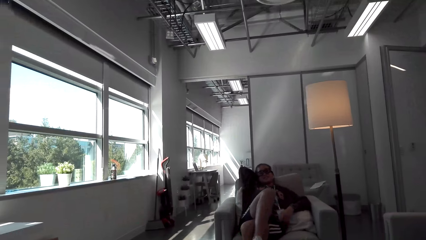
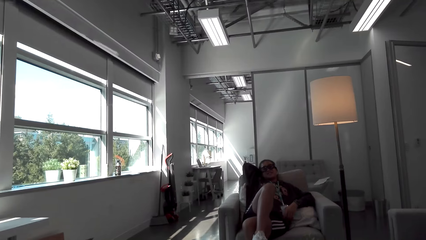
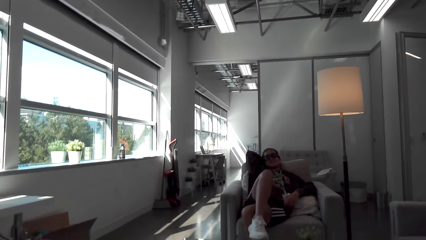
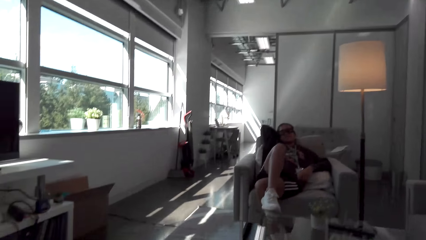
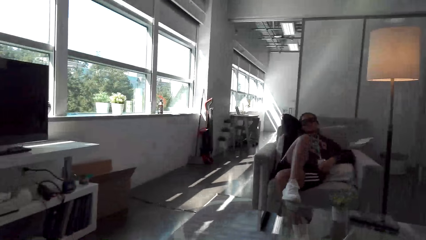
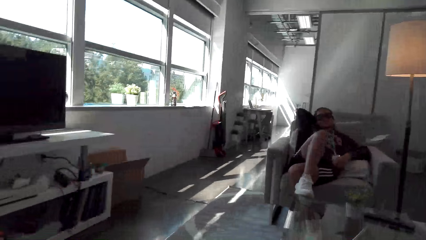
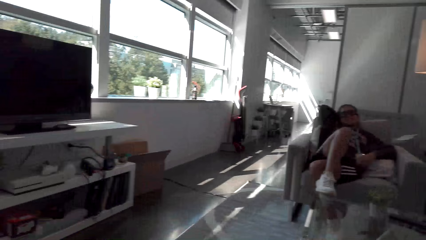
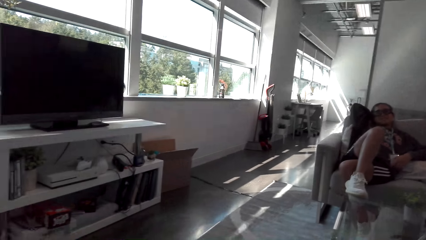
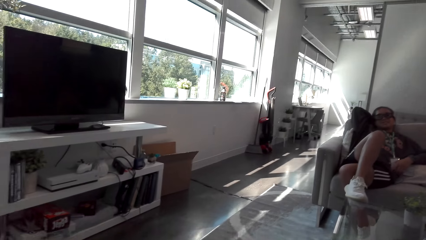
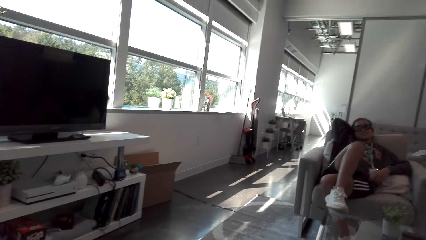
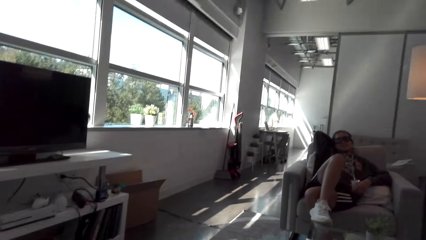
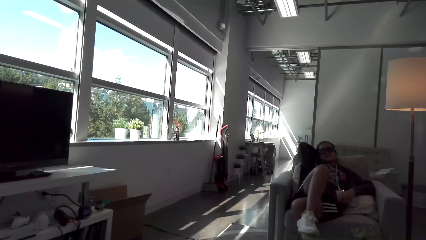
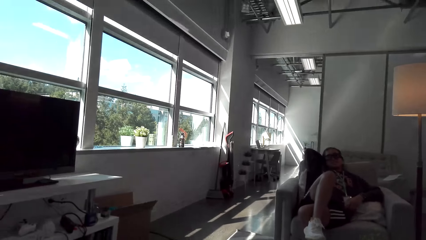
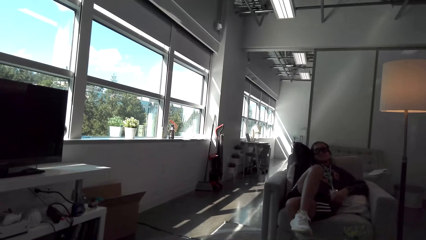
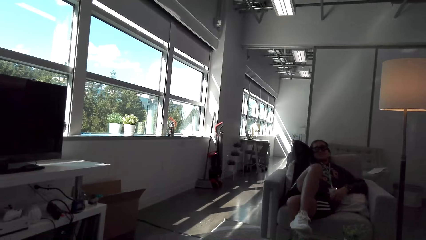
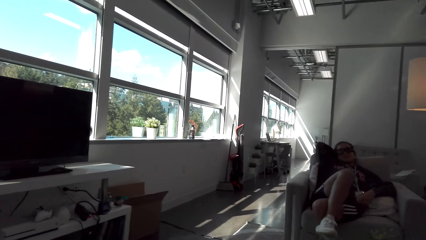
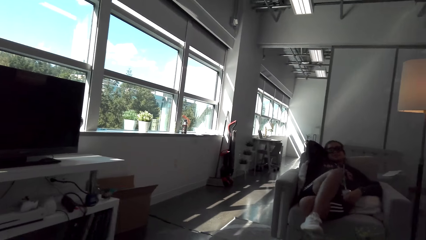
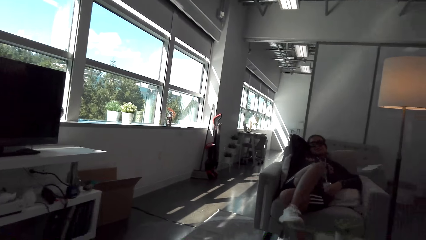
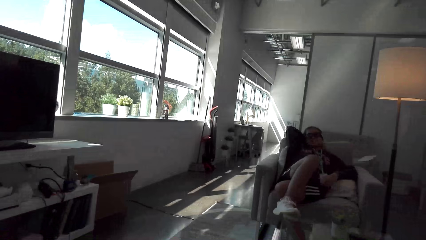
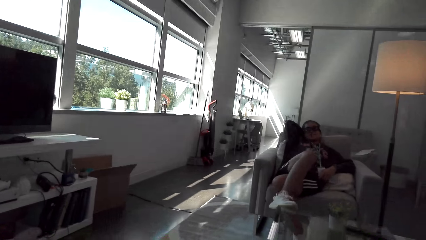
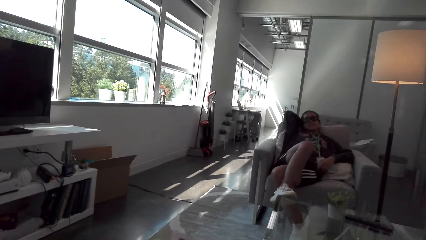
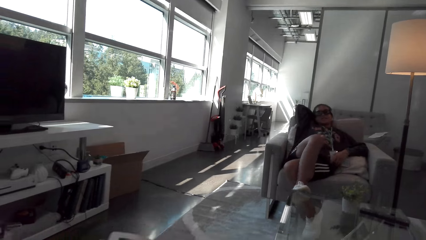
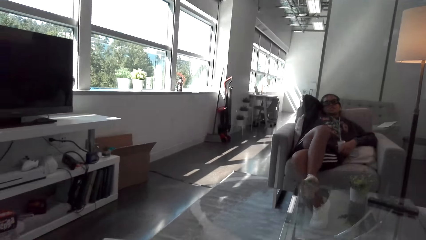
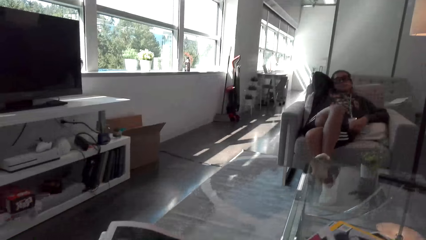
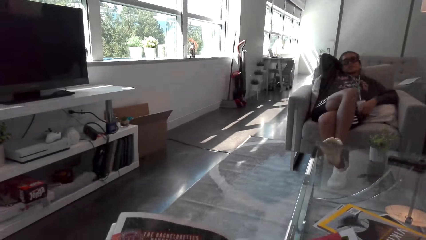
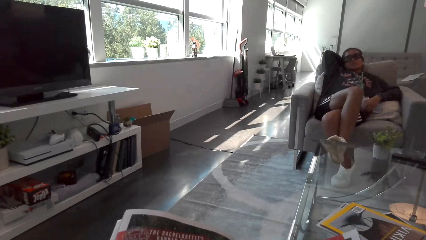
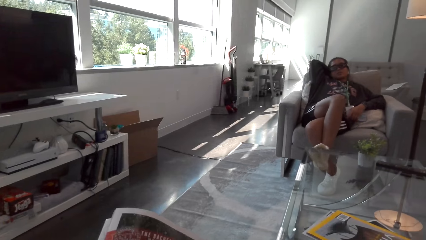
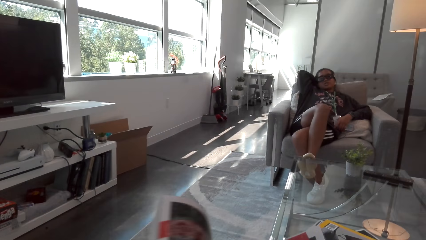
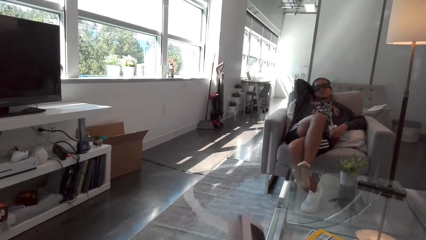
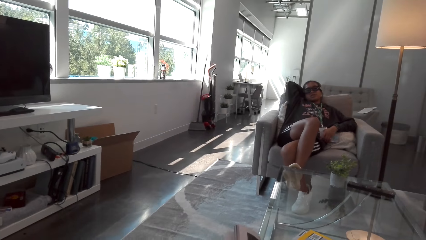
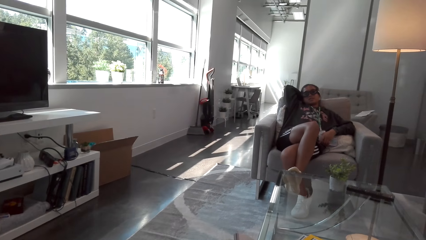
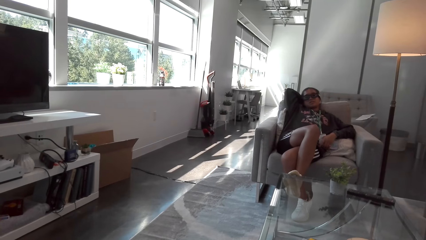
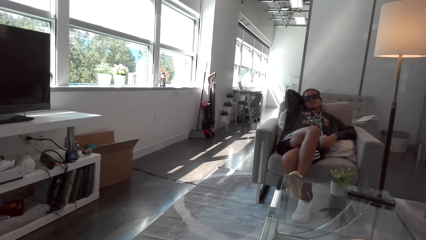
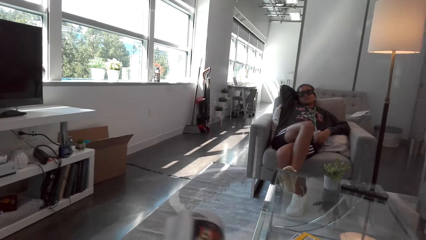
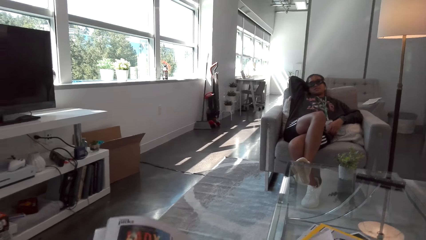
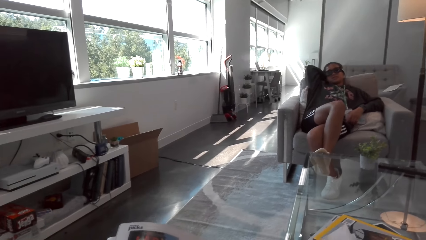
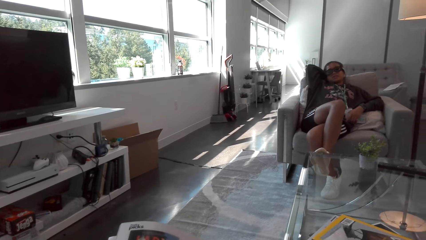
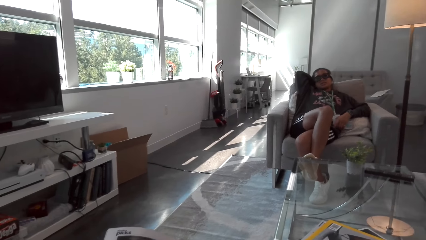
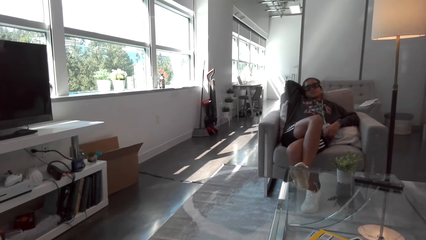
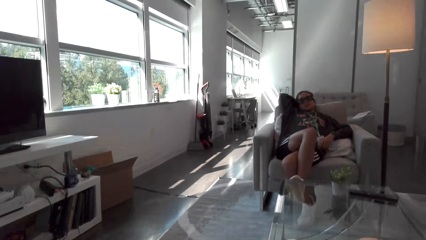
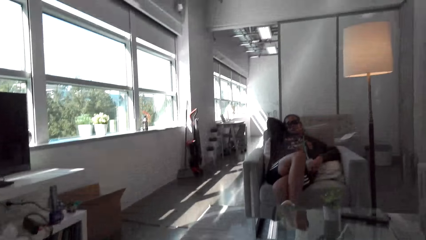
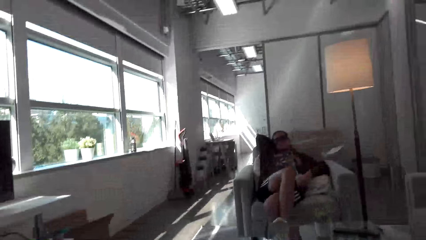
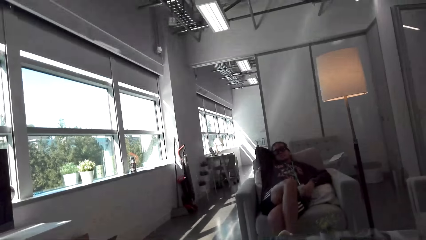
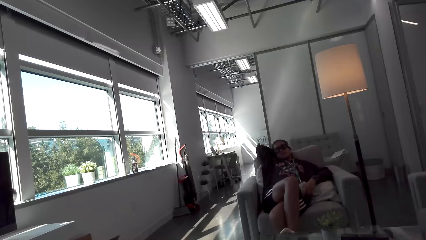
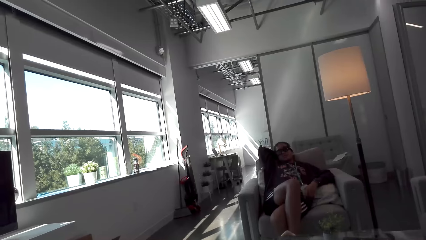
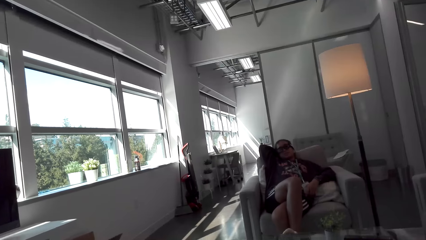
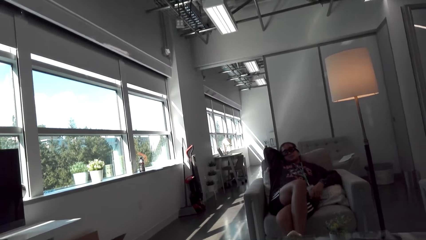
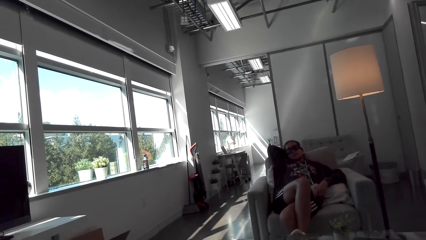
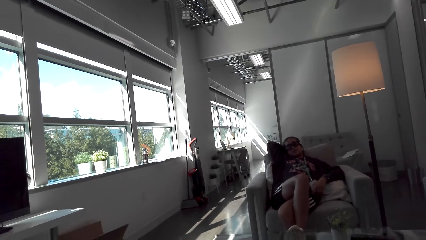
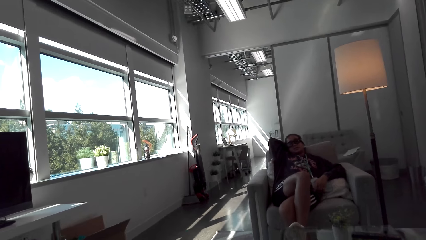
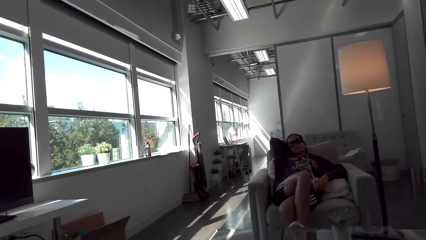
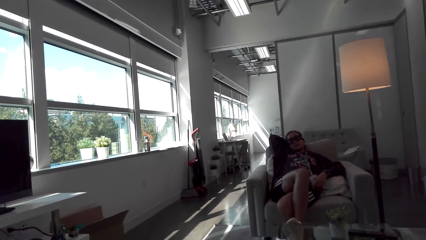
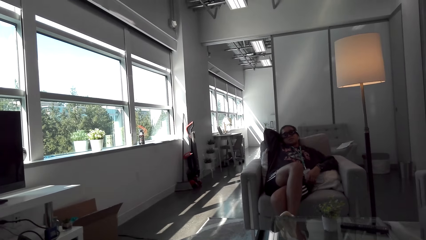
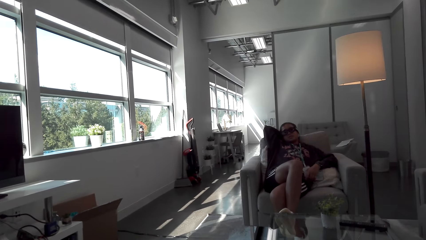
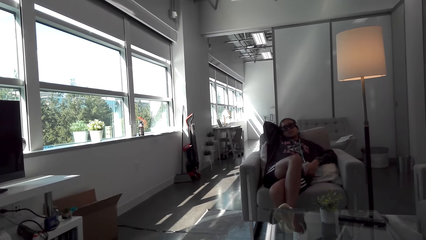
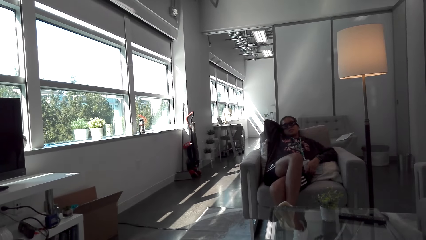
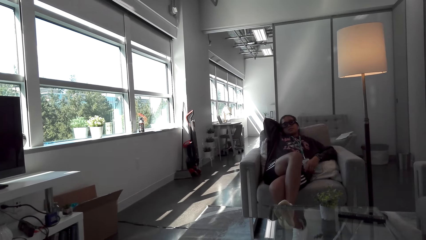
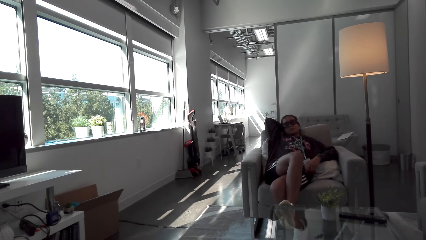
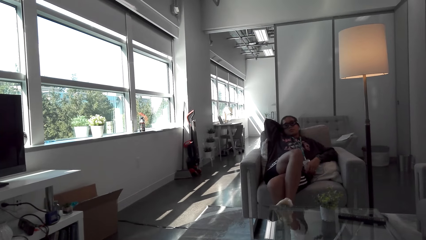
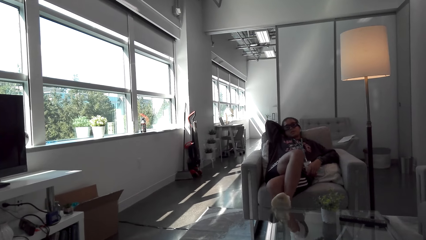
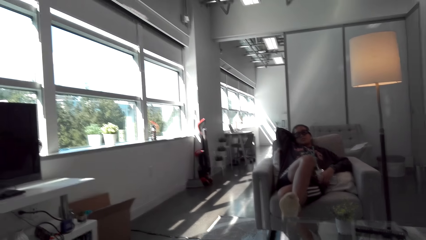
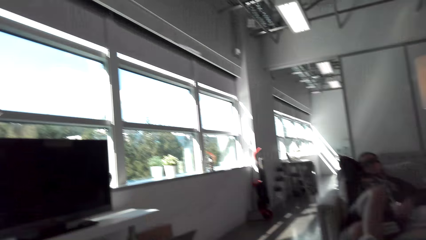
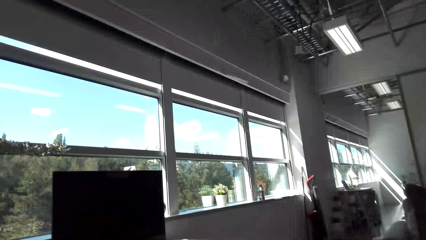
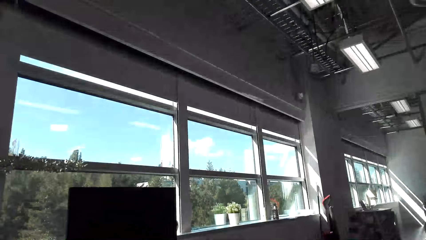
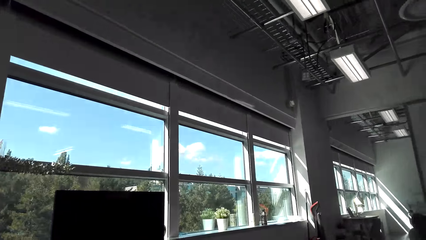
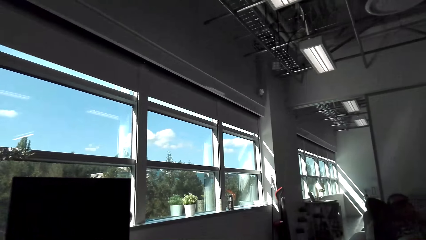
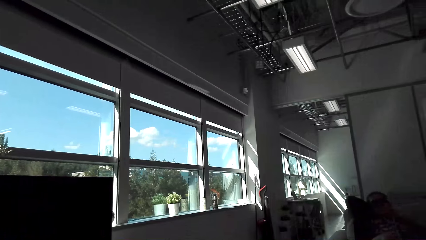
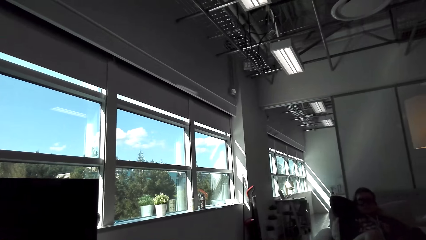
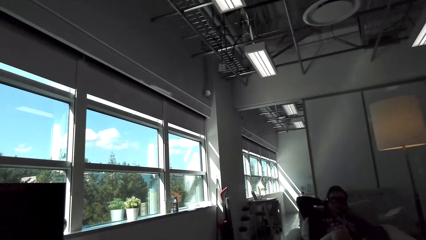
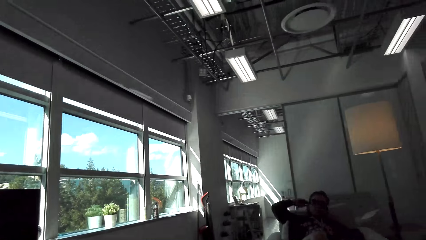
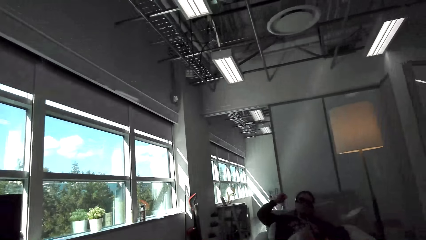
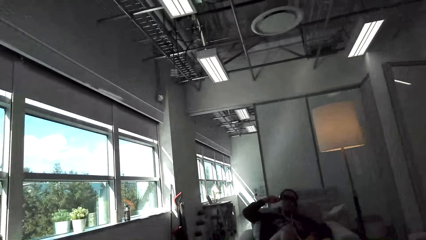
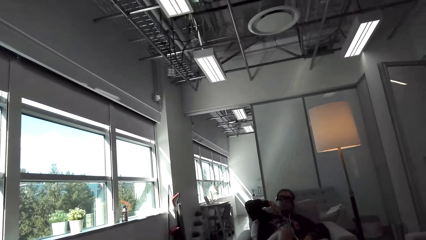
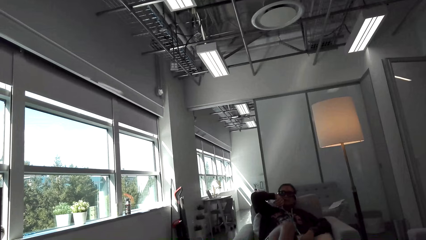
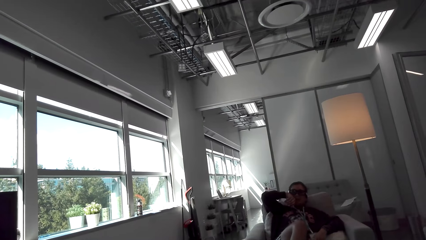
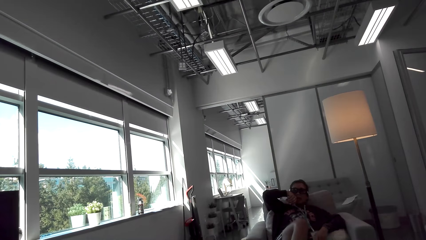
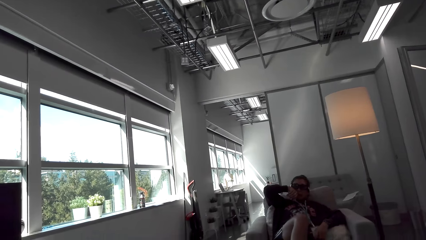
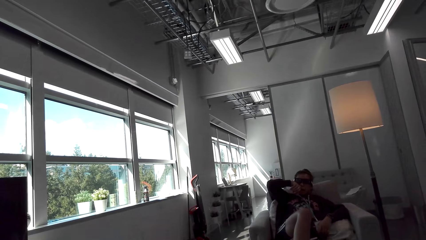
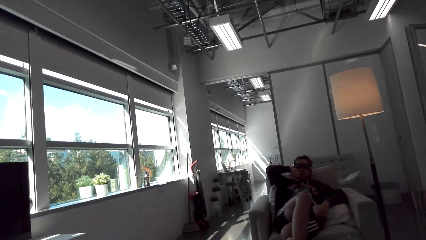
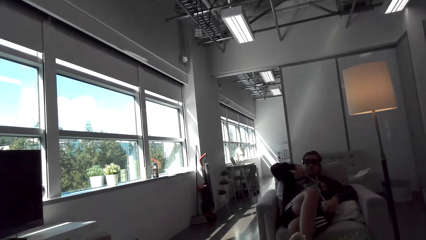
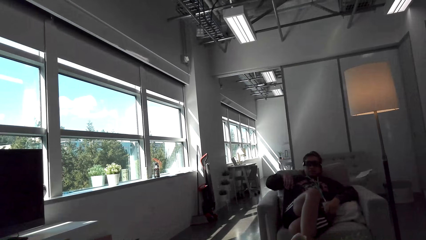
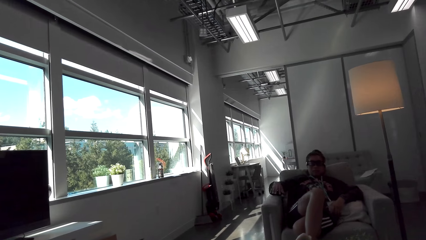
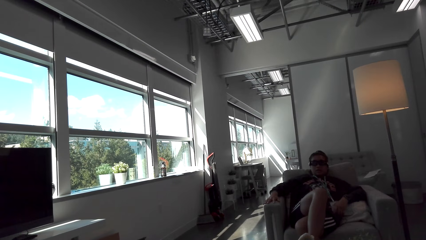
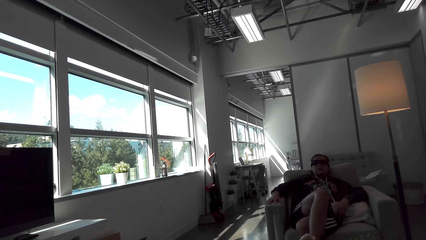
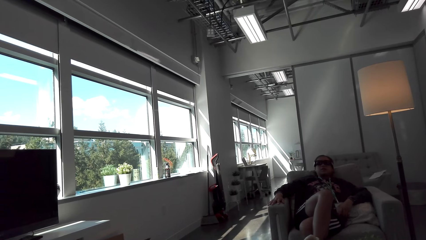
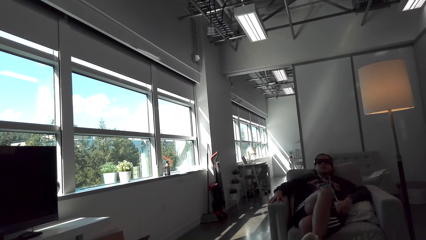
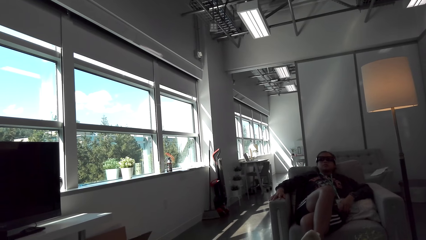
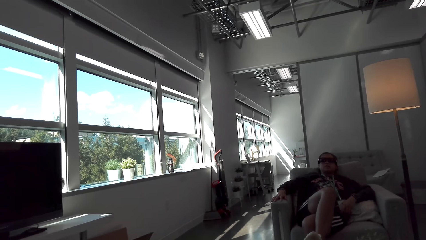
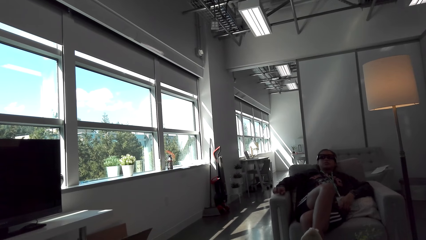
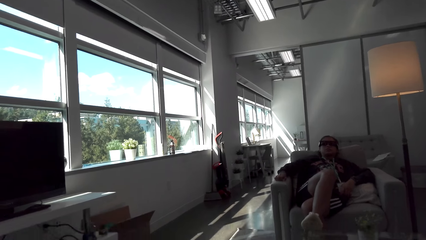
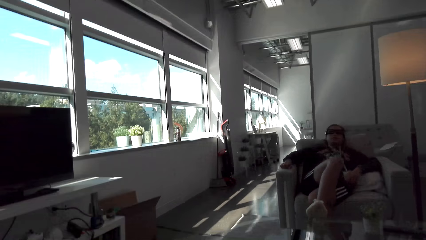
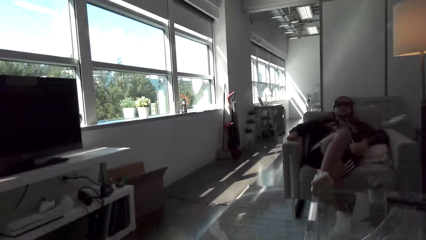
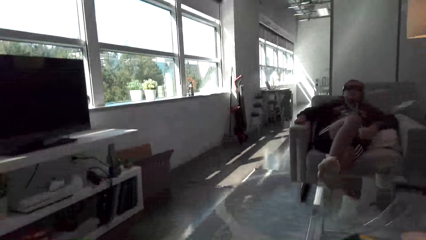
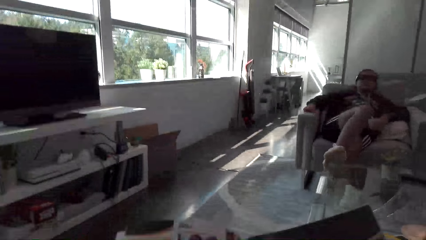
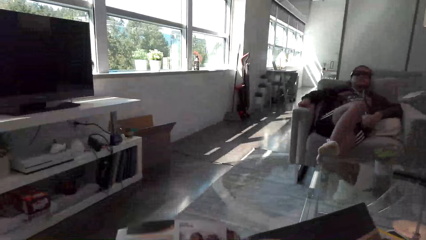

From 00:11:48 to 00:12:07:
The camera wearer reads a book or magazine. They flip the pages on the magazine. They look around. A woman moves her leg. The camera wearer looks around the room. The woman moves her hand and puts her hand down on the couch.
